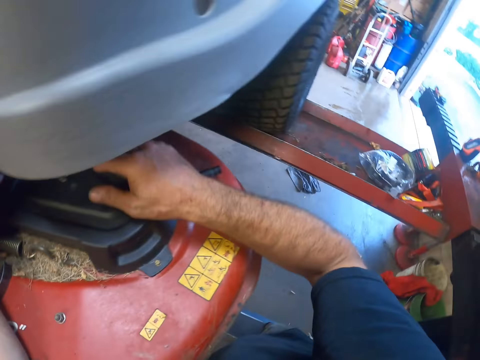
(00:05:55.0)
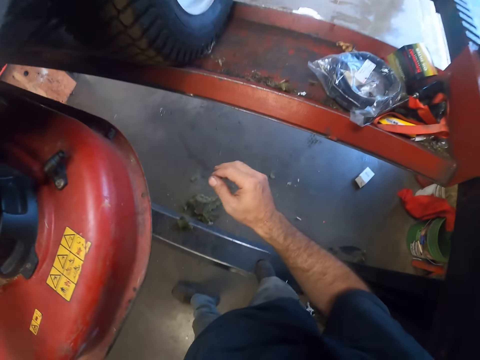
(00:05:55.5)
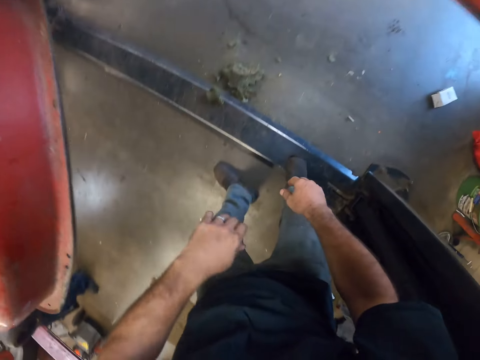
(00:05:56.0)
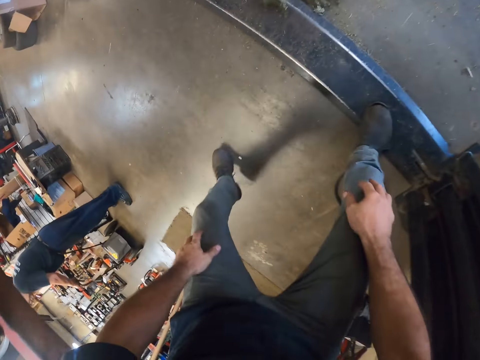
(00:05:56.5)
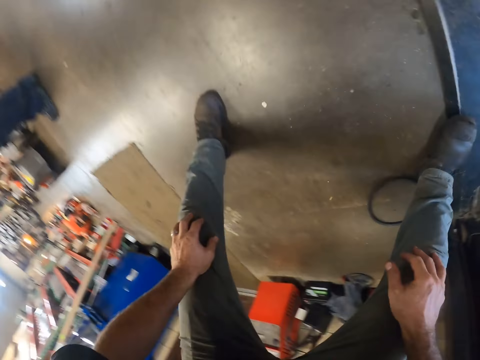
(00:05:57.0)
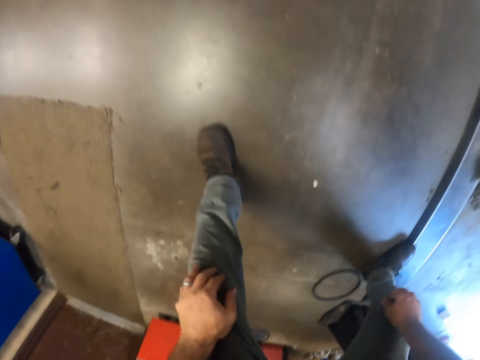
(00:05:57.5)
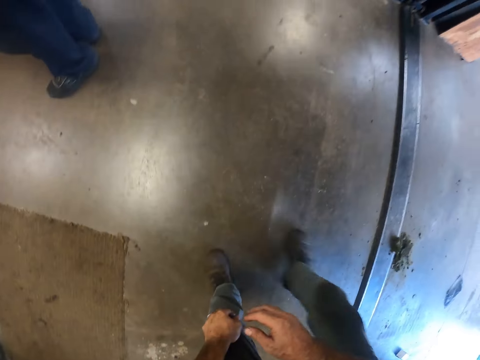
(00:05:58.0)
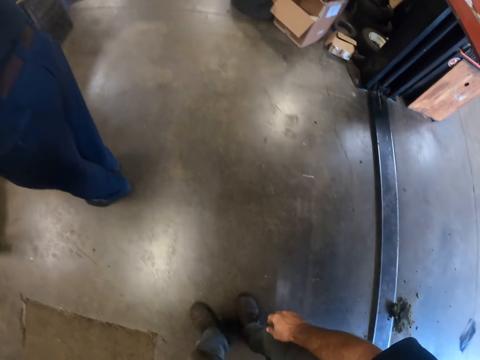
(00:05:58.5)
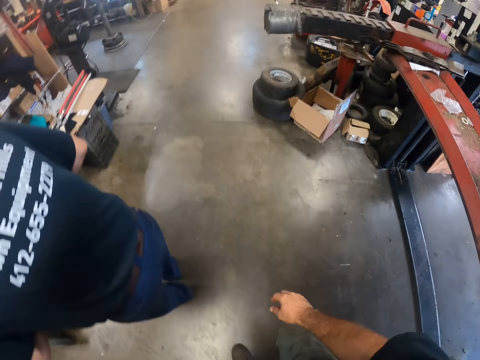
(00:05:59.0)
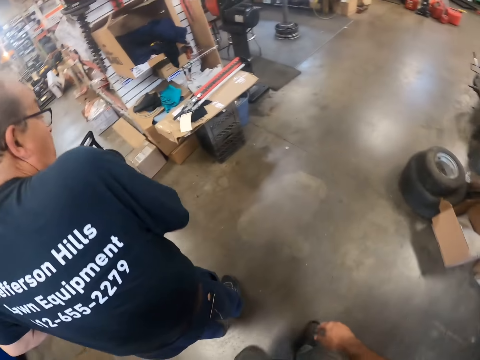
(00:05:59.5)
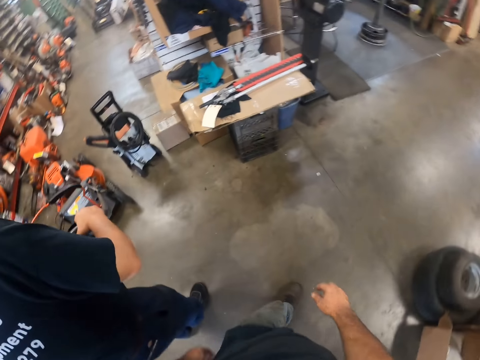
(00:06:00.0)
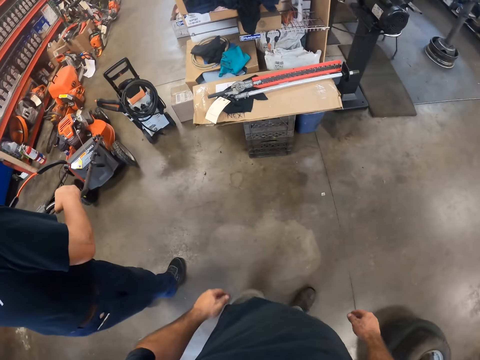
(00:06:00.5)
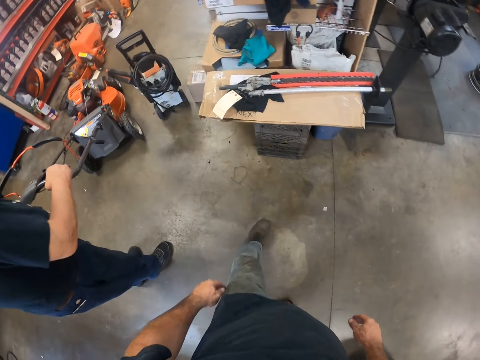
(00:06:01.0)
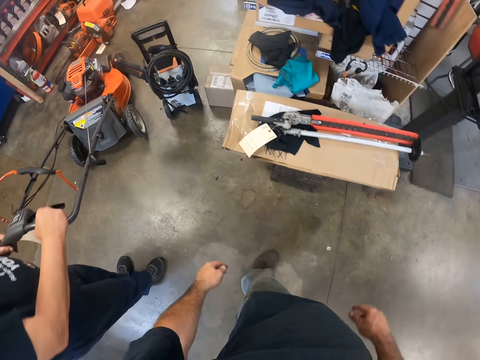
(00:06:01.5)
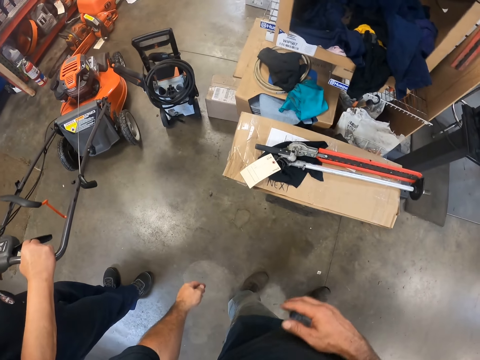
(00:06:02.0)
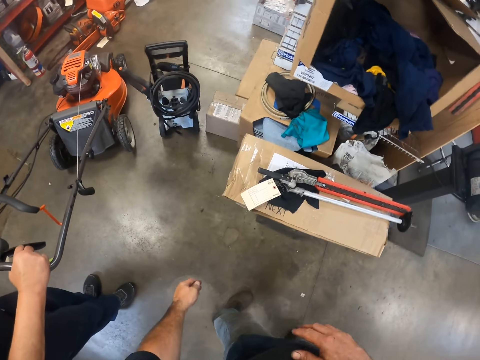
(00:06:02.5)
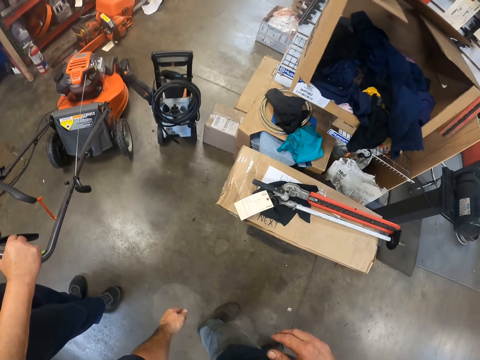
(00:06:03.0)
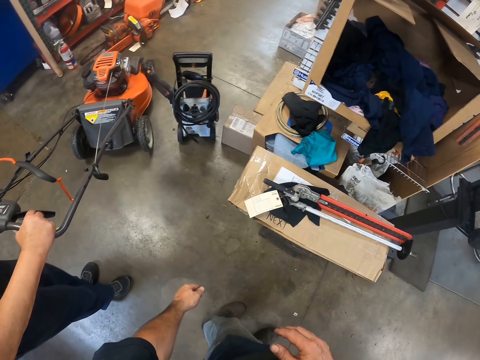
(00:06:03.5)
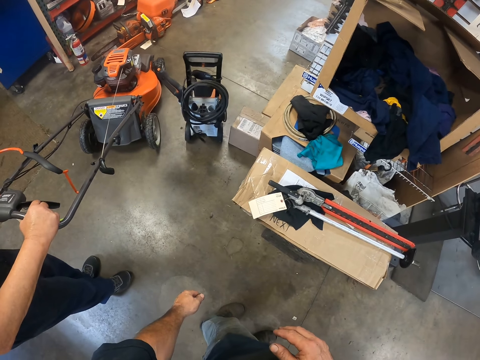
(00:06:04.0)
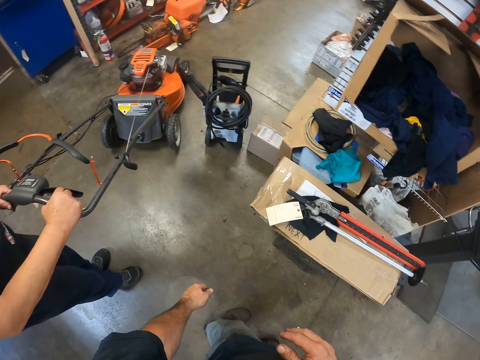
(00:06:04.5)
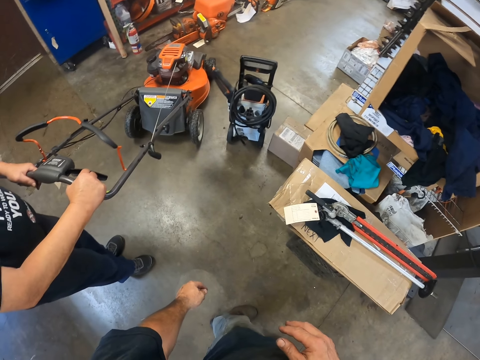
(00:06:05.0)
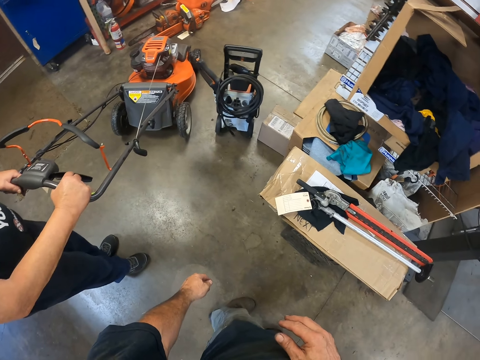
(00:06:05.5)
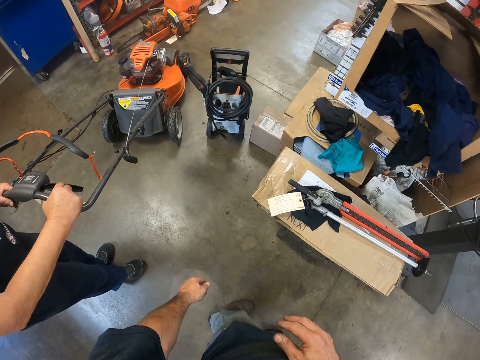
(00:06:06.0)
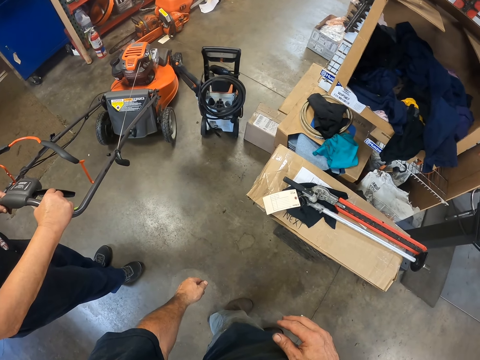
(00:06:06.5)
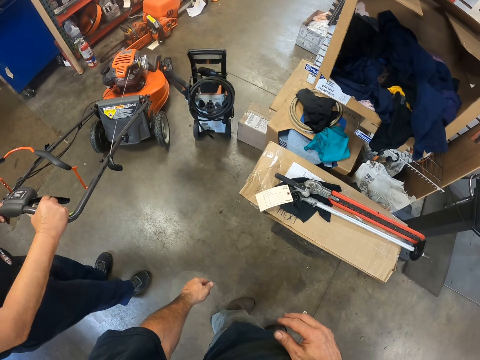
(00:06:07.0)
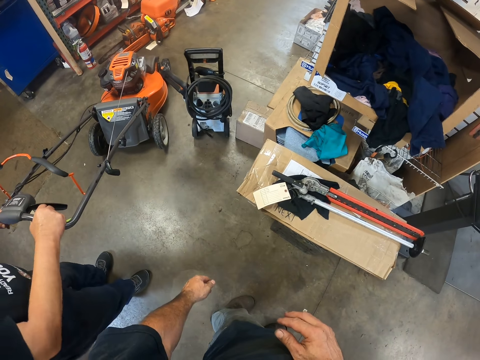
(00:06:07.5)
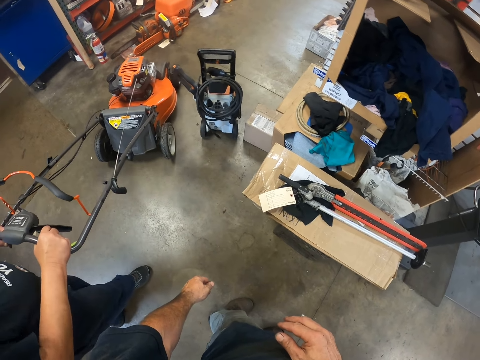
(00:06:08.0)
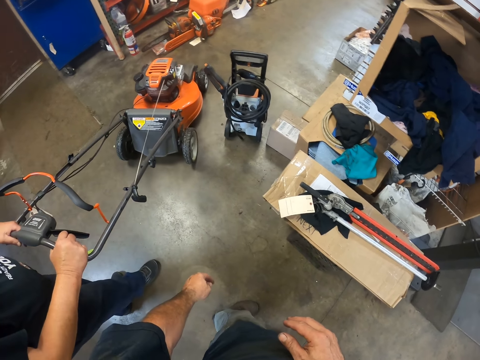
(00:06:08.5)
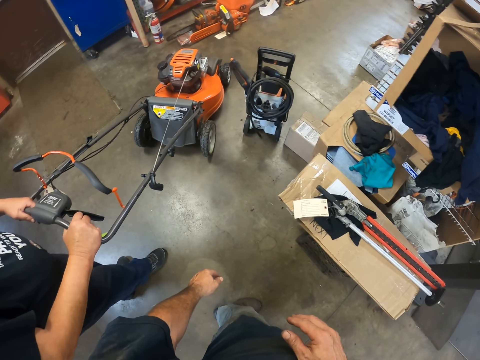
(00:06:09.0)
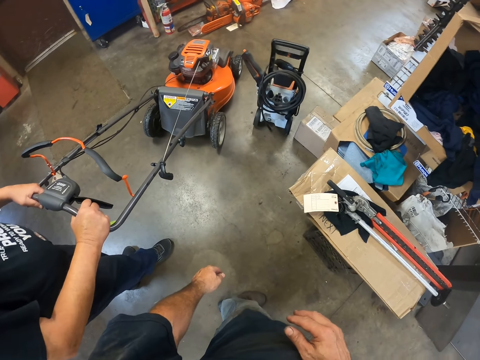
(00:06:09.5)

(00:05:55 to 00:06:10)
The camera wearer walks under a hydraulic lift with the lawnmower on it. He walks around the workshop. He walks towards a colleague in the workshop. The colleague holds the lawnmower. The camera wearer talks with the colleague. He stands next to his colleague in the workshop.

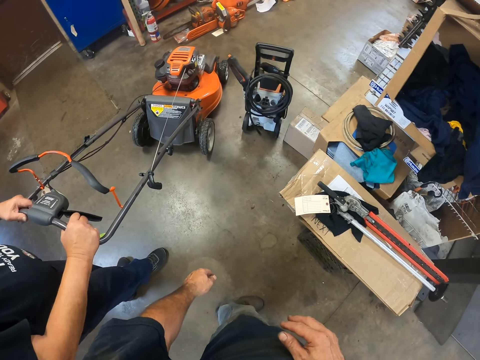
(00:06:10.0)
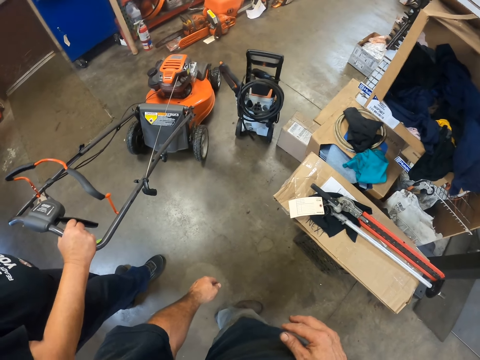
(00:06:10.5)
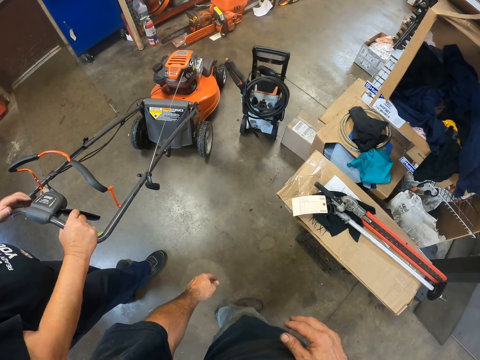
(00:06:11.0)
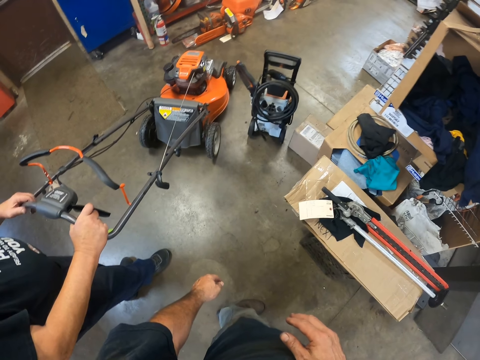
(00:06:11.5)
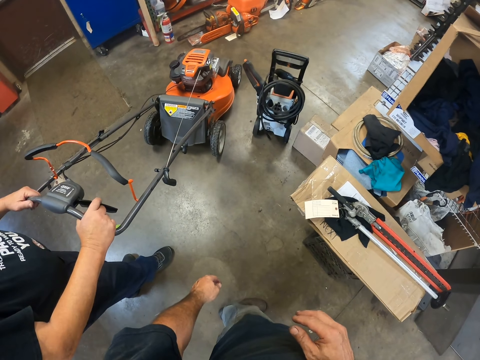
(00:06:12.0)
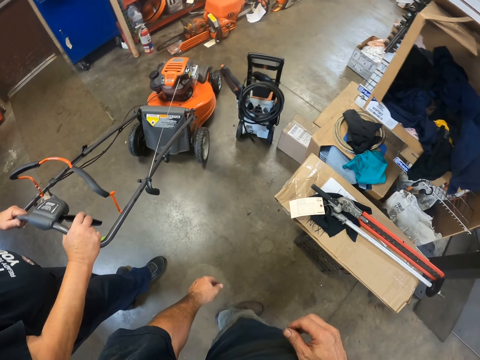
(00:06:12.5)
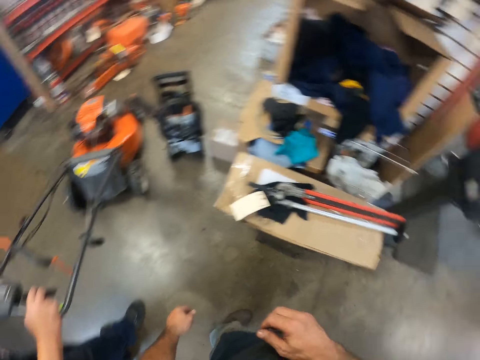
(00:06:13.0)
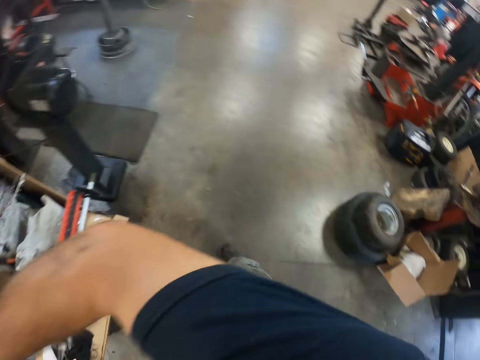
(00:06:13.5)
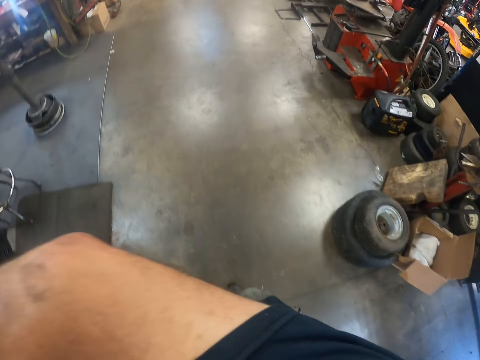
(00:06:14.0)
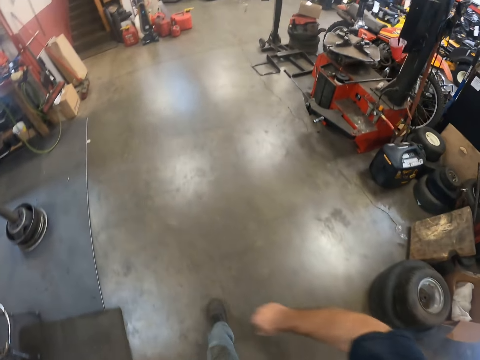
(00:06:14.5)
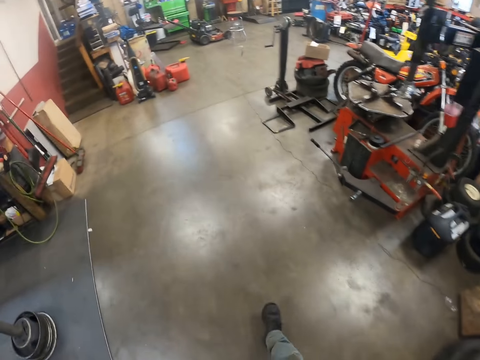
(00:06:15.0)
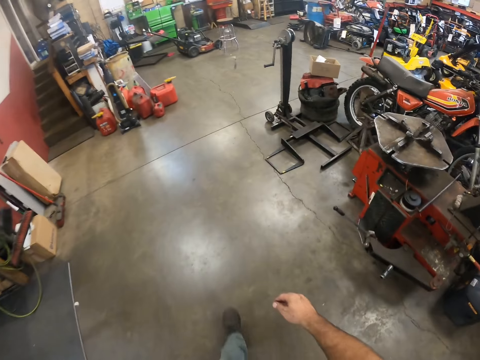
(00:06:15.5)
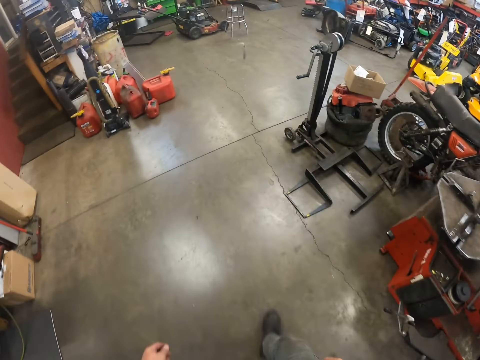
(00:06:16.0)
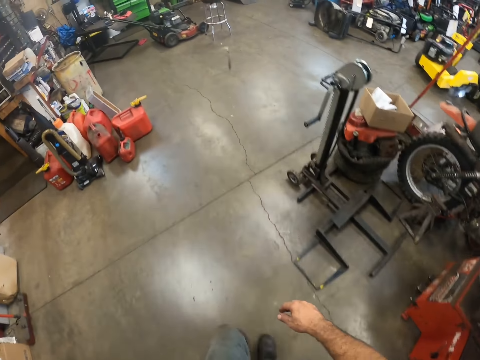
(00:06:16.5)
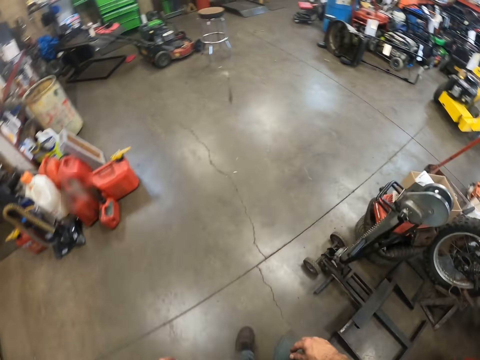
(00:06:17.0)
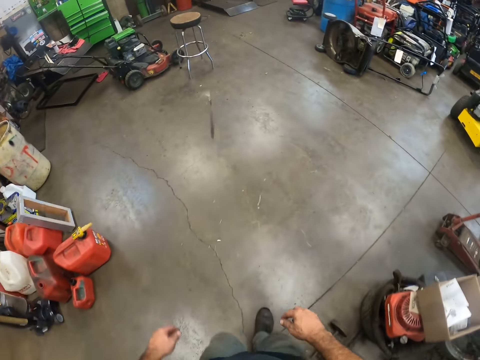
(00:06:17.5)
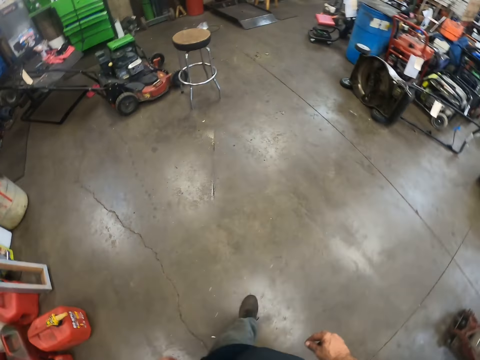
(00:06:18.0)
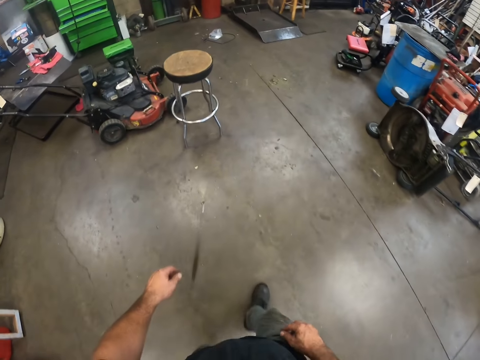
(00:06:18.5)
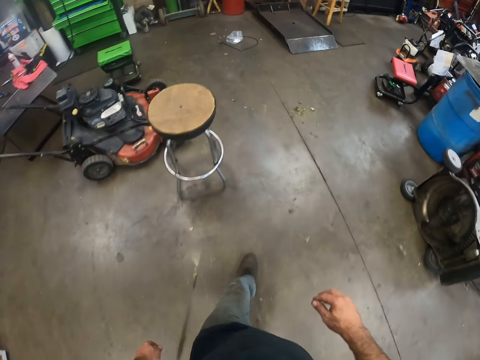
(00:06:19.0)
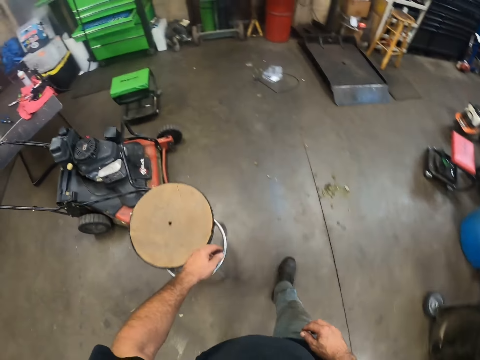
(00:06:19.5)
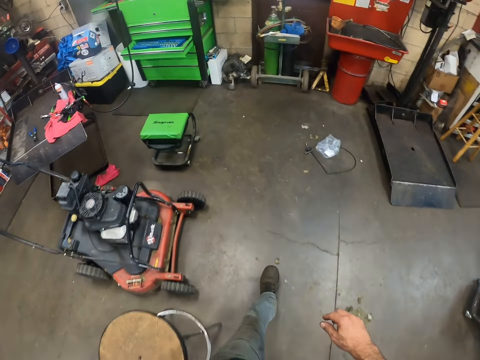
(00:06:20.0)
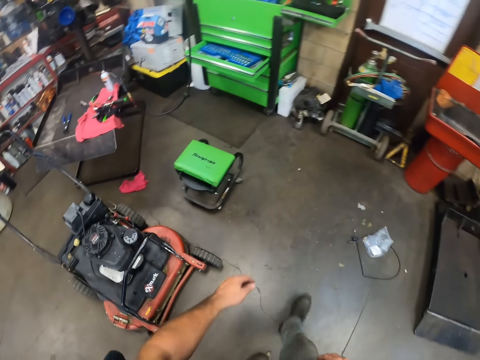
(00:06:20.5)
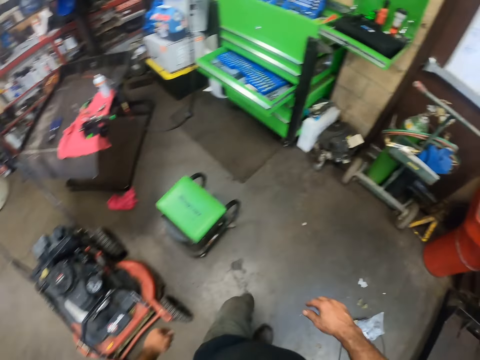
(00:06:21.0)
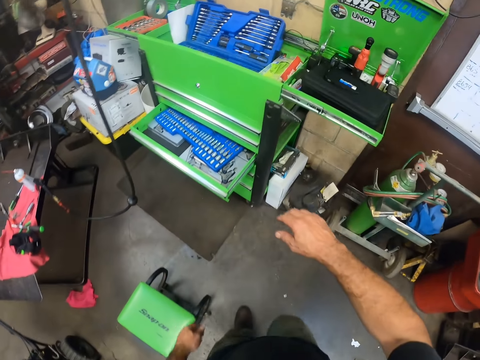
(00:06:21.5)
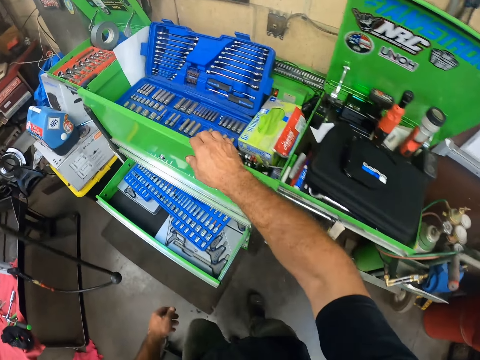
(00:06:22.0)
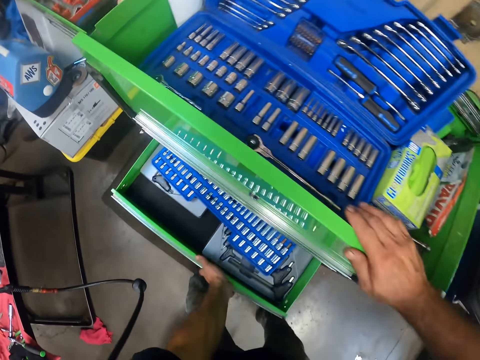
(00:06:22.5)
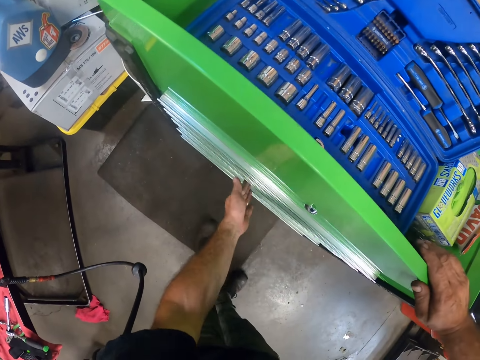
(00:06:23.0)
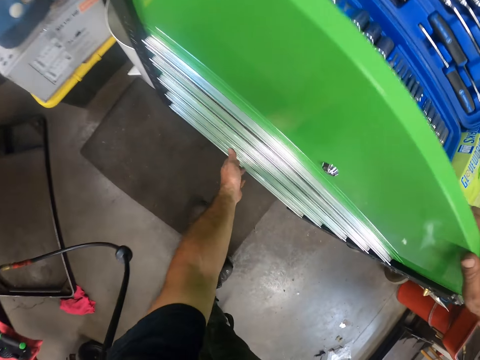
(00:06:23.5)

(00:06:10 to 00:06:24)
The camera wearer walks towards a tool box at the other end of the workshop. He closes a drawer in the tool box with his left hand.
